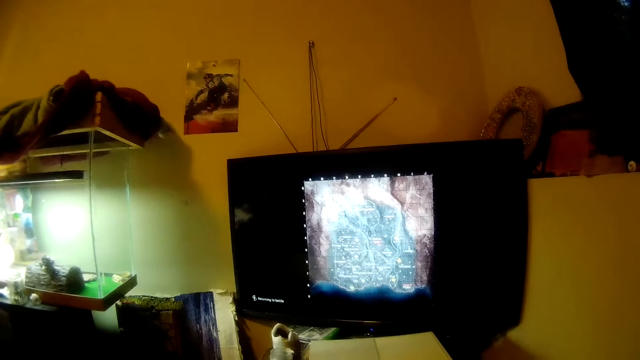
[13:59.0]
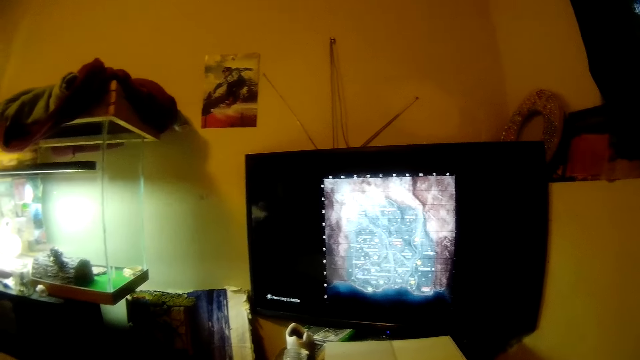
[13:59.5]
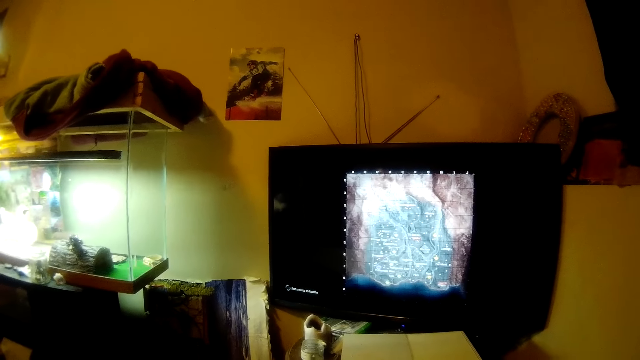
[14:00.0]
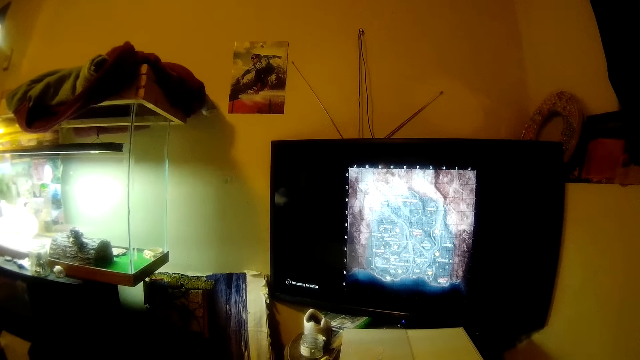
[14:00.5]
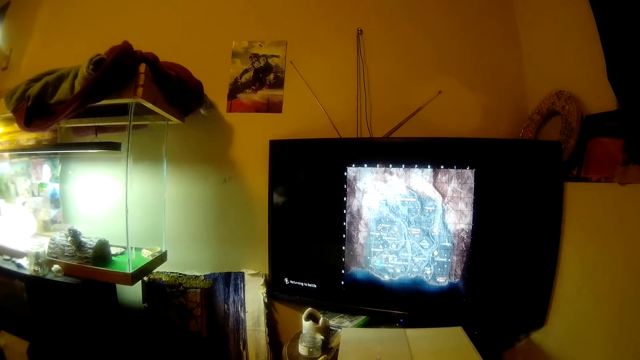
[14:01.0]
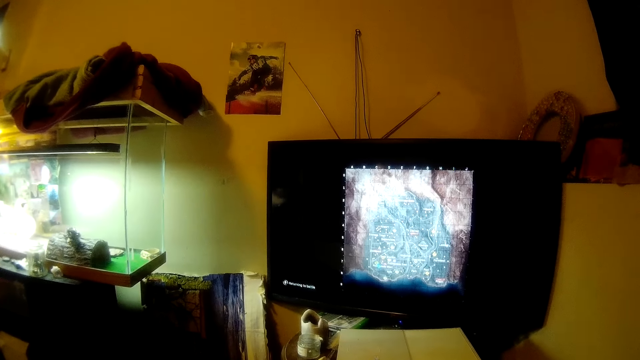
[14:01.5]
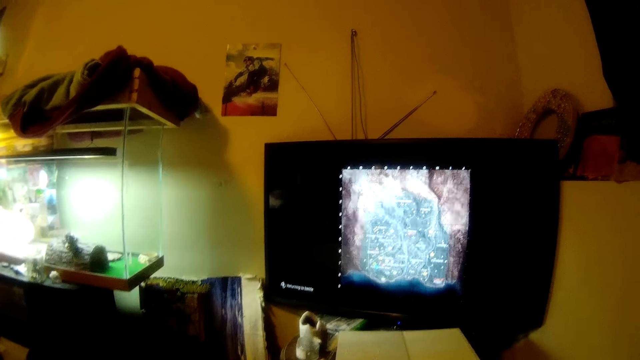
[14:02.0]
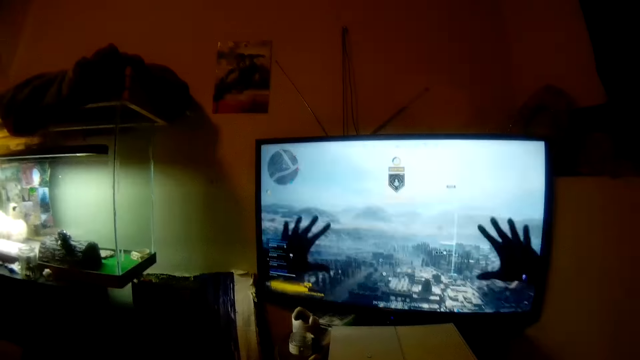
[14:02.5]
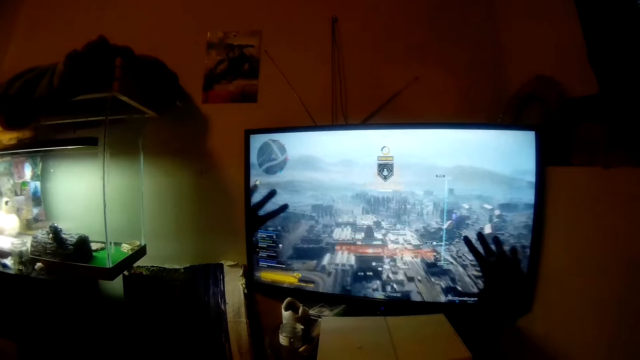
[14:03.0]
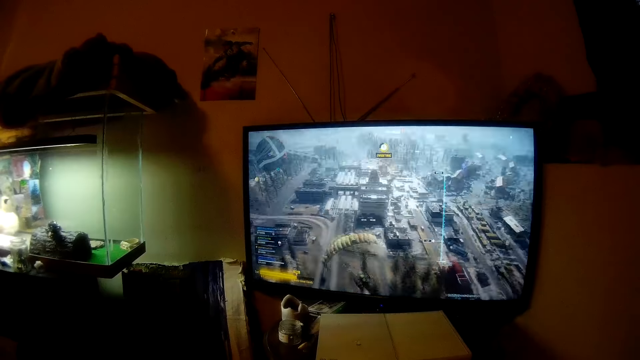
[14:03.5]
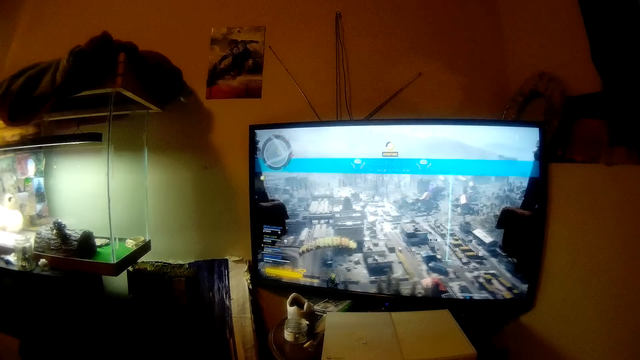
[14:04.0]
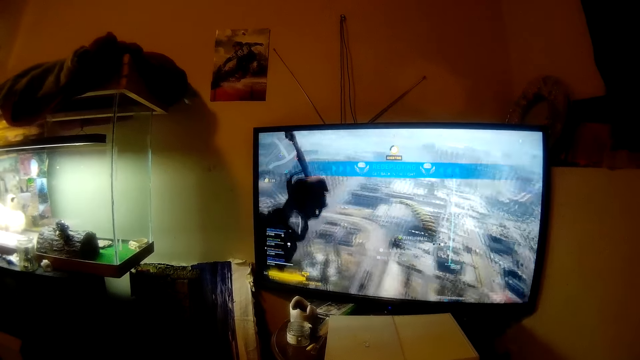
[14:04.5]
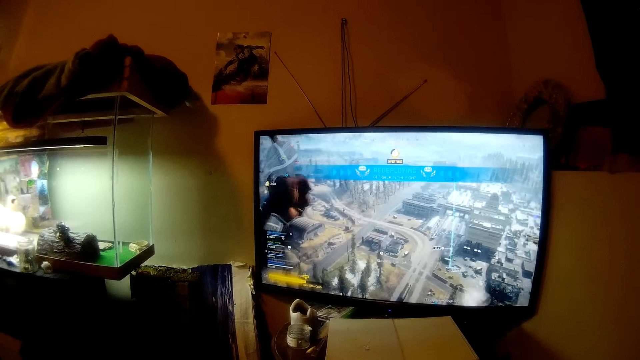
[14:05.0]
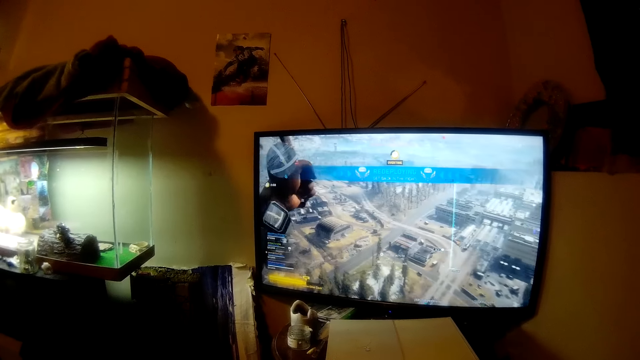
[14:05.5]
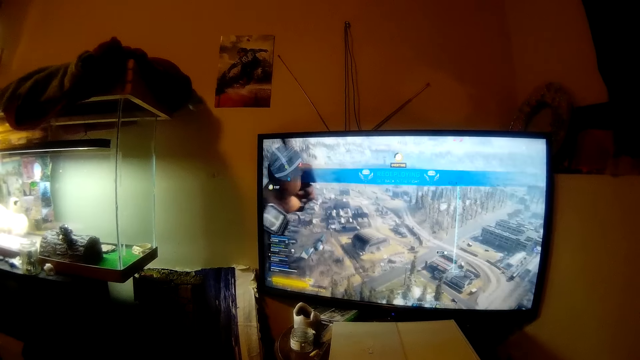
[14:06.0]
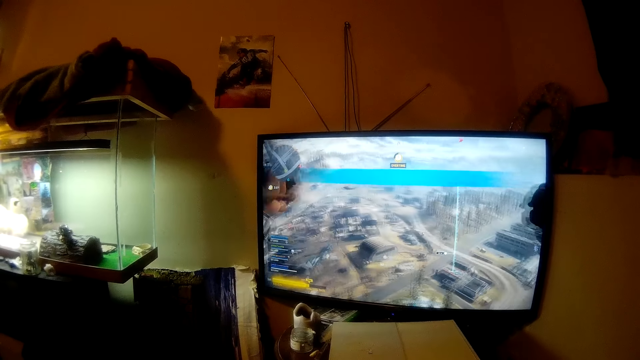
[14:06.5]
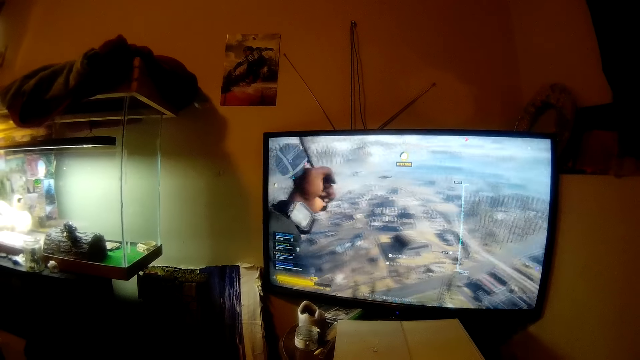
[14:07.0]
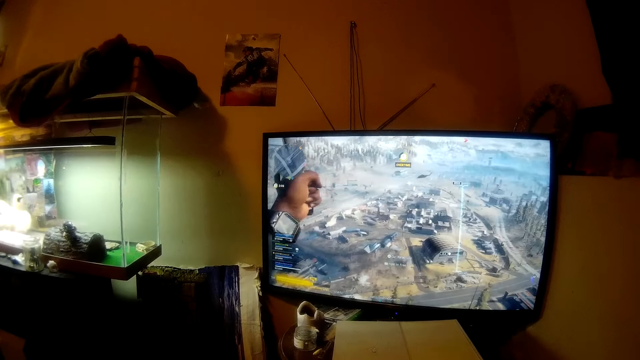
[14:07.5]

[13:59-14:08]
The camera wearer plays a game.

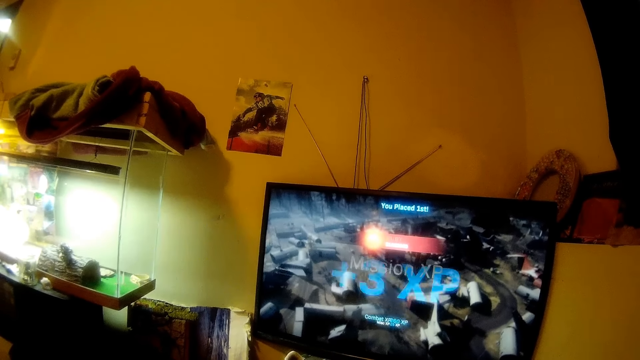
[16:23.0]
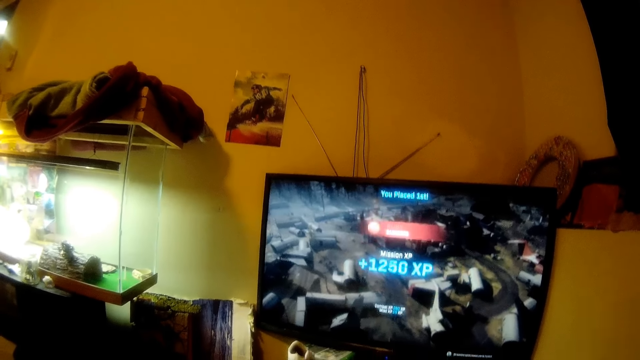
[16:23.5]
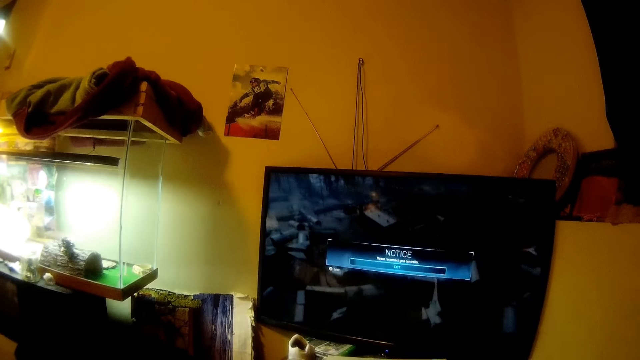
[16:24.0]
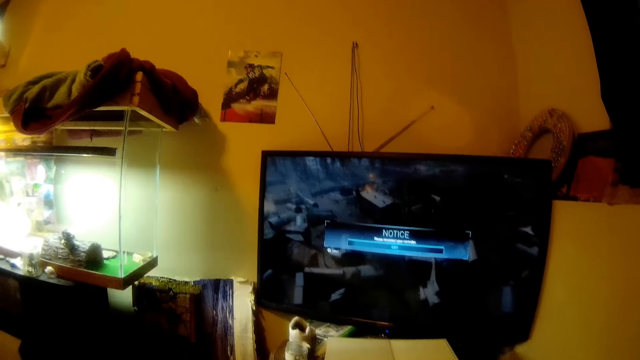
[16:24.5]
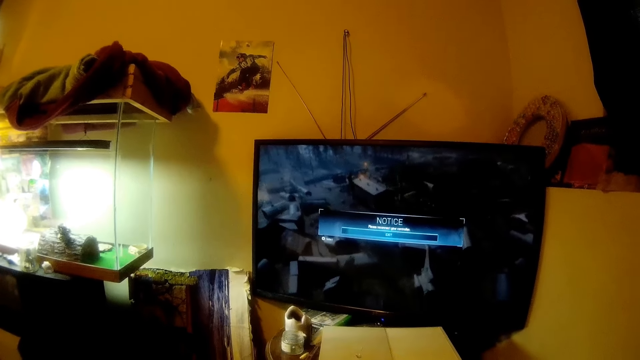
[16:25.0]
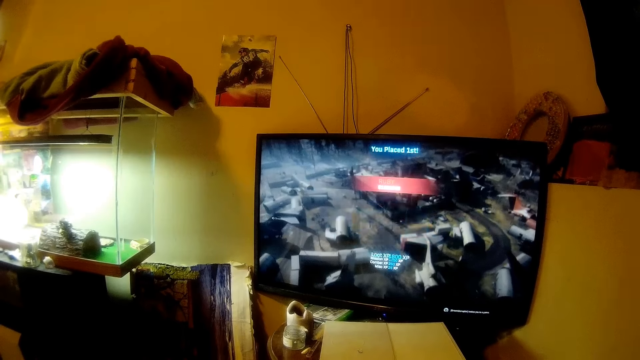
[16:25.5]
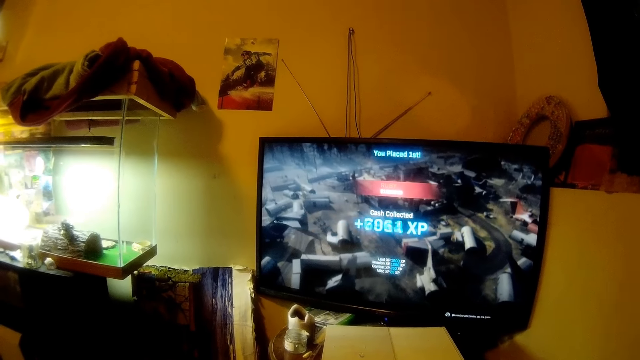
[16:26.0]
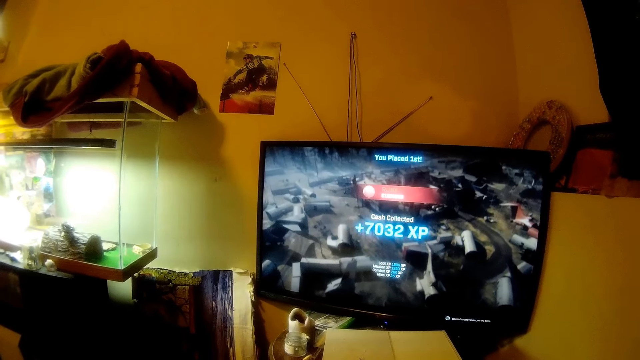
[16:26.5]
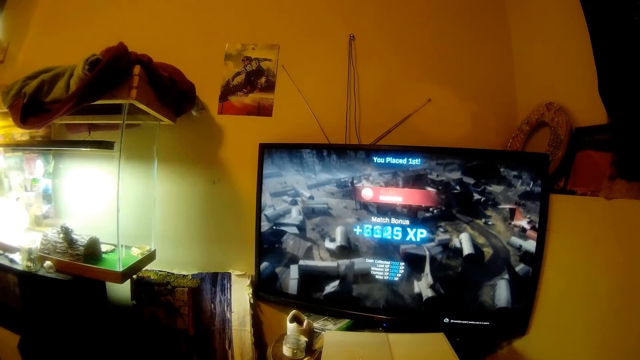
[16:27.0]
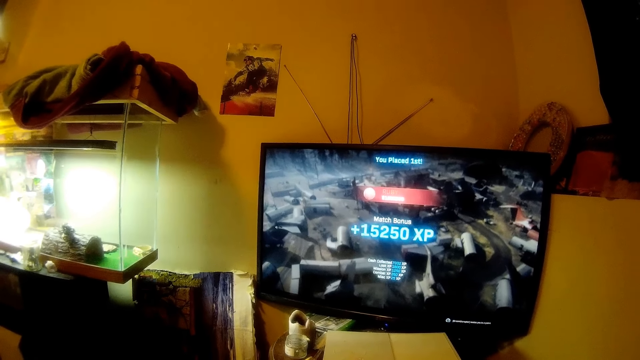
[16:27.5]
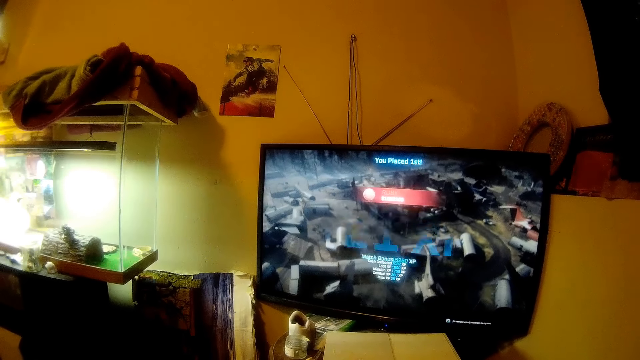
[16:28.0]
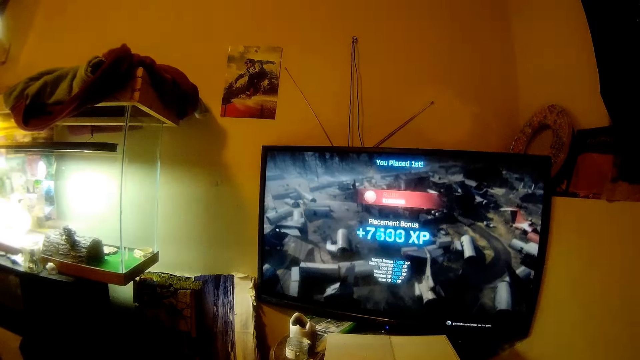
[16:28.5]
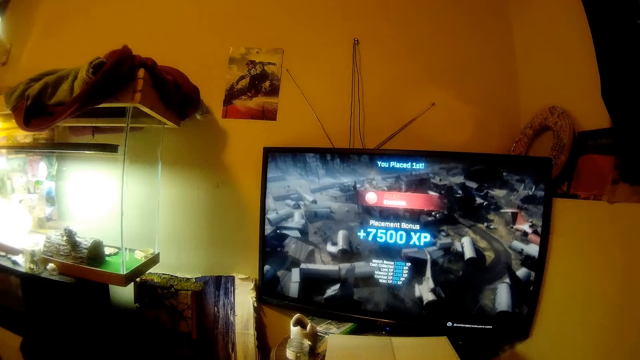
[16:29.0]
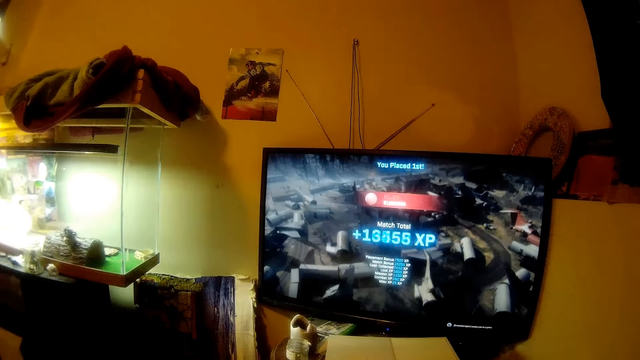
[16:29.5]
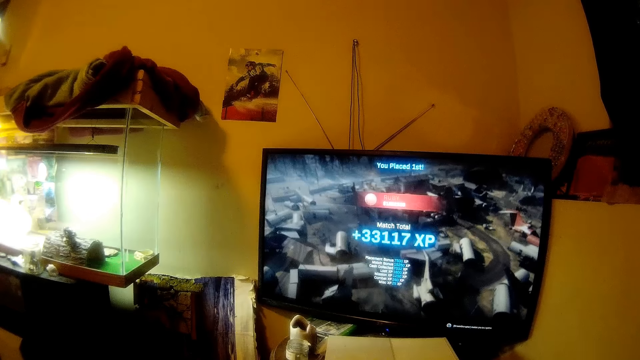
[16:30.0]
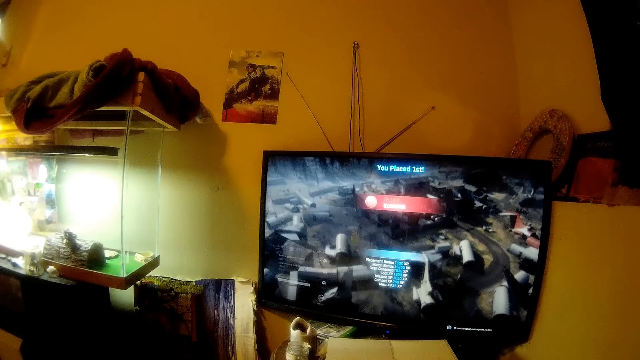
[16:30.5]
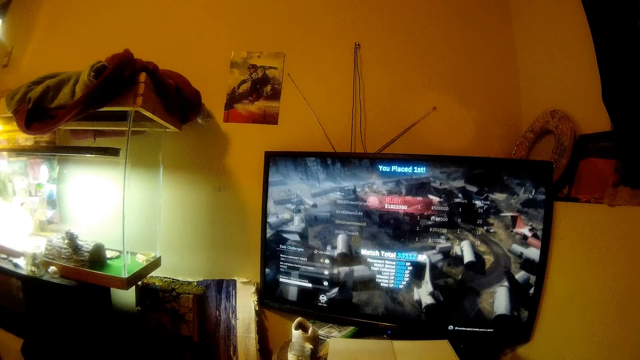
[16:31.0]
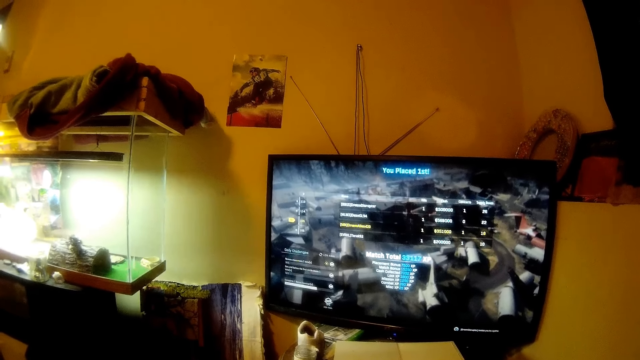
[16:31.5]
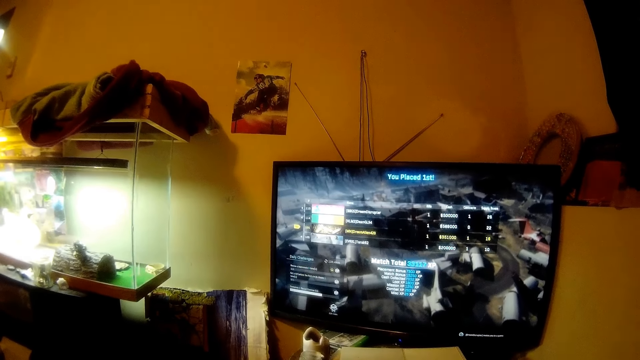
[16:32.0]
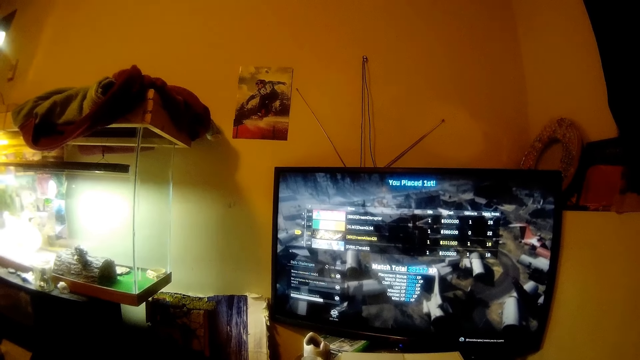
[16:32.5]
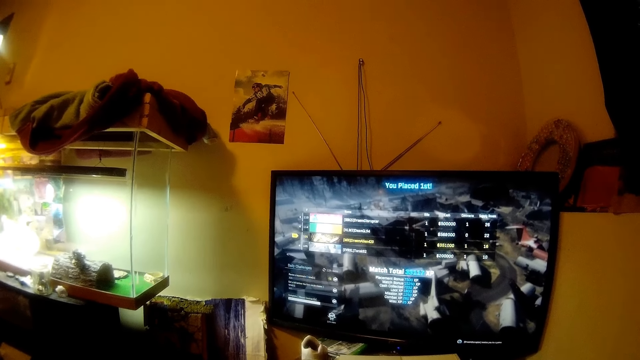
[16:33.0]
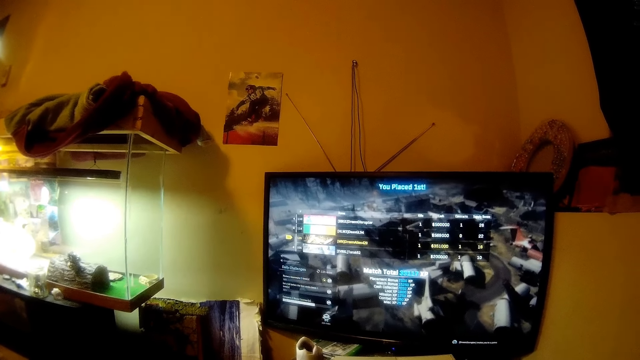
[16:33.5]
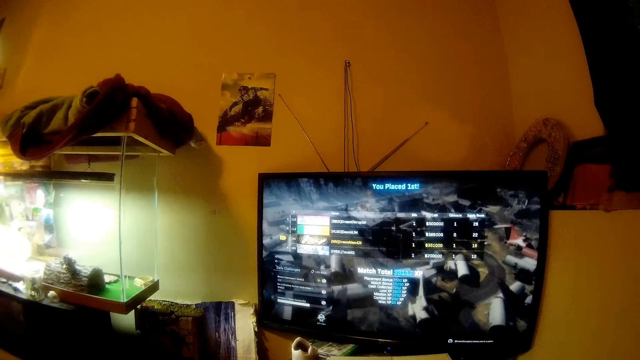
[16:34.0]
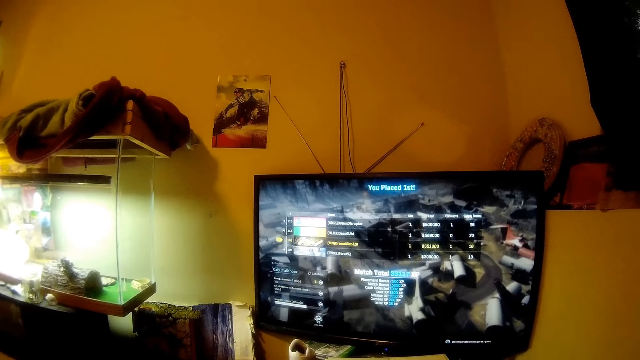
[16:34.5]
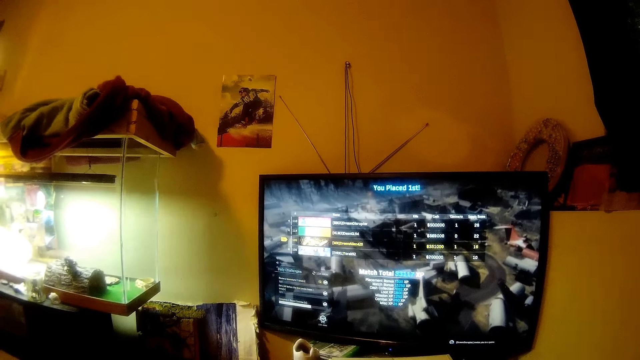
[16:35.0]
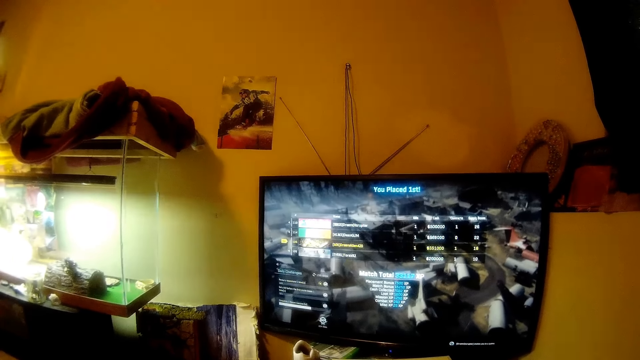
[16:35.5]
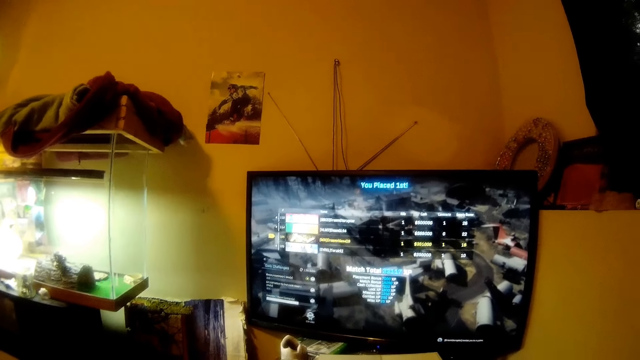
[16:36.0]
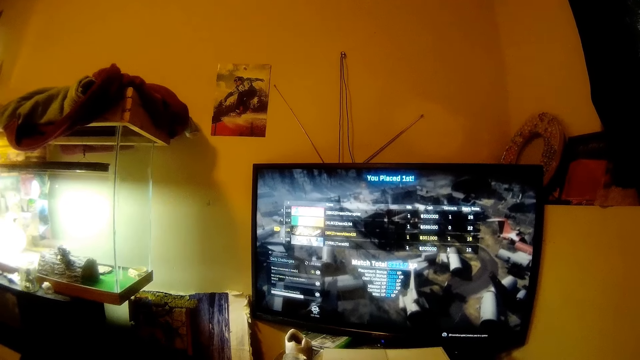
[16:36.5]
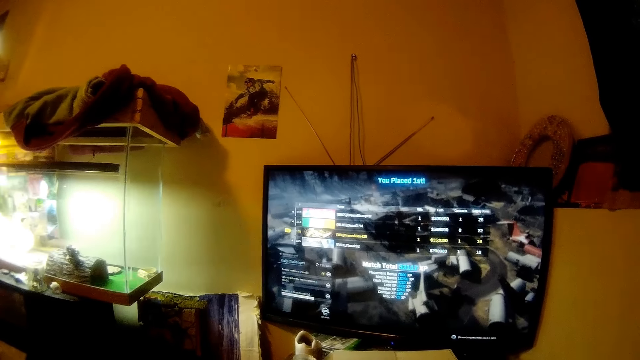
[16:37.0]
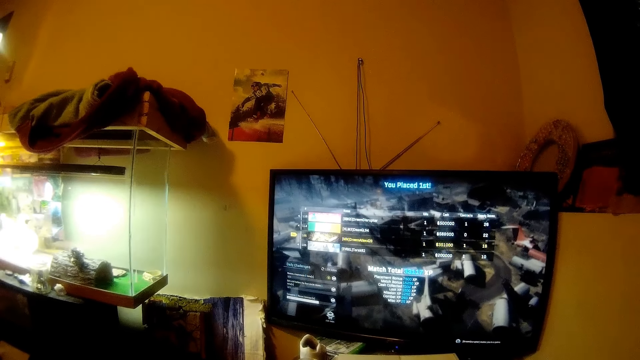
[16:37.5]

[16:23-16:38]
The camera wearer looks at the screen.
